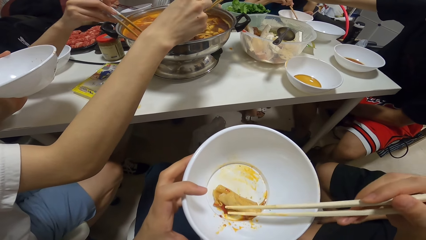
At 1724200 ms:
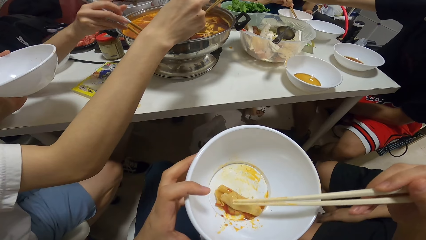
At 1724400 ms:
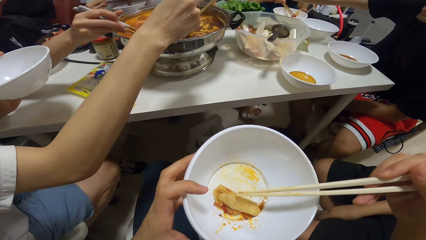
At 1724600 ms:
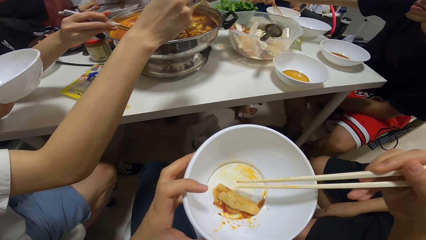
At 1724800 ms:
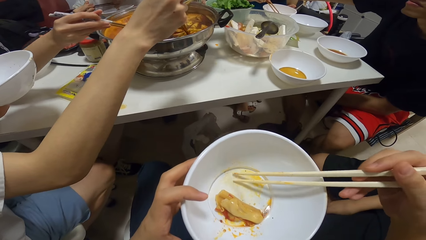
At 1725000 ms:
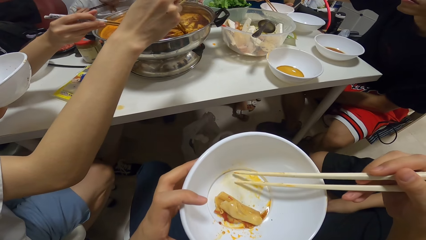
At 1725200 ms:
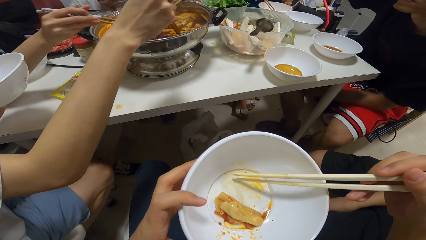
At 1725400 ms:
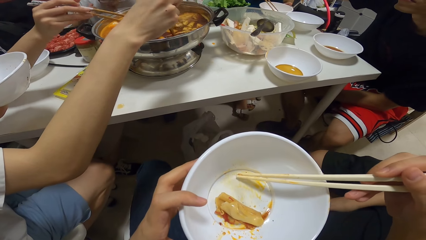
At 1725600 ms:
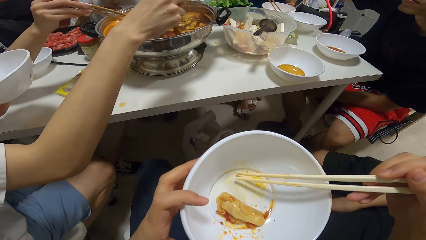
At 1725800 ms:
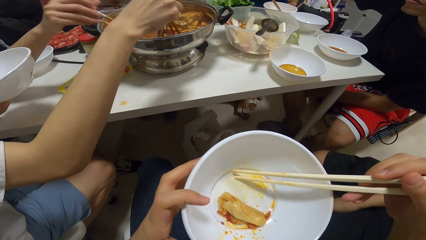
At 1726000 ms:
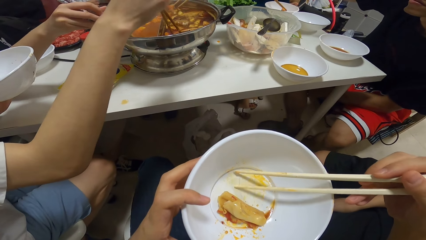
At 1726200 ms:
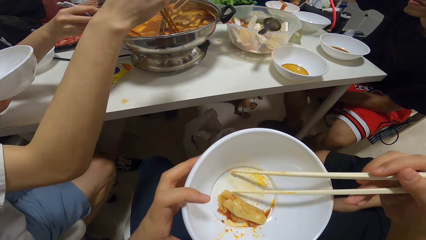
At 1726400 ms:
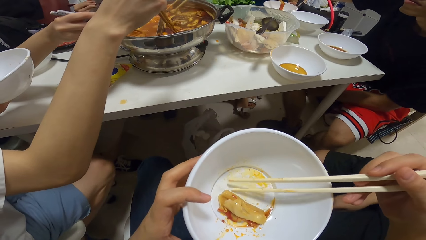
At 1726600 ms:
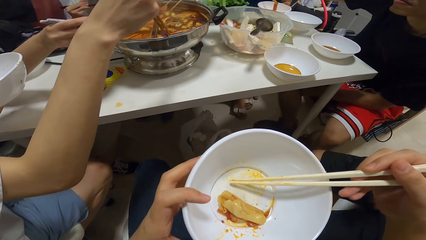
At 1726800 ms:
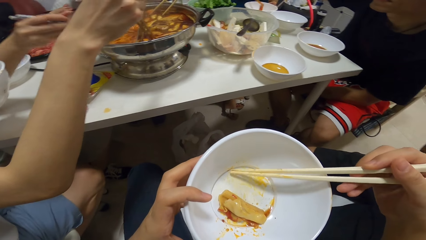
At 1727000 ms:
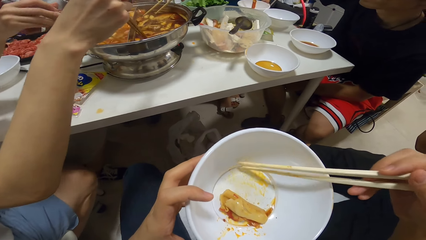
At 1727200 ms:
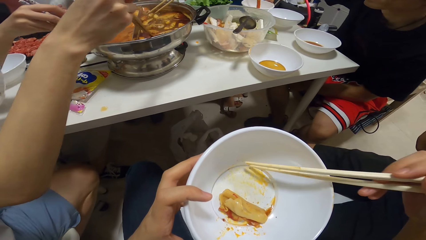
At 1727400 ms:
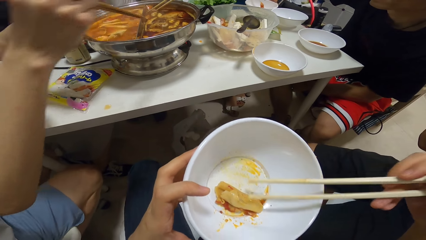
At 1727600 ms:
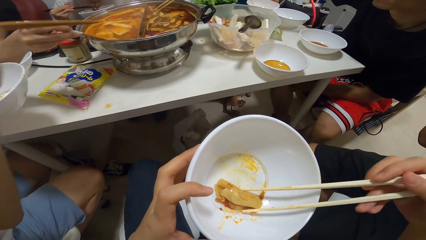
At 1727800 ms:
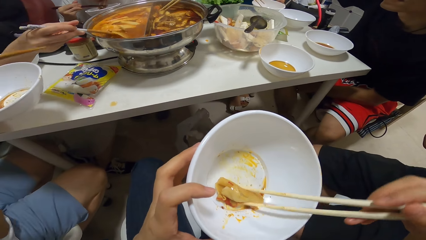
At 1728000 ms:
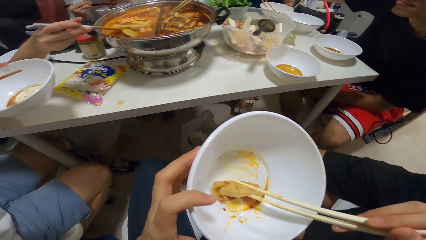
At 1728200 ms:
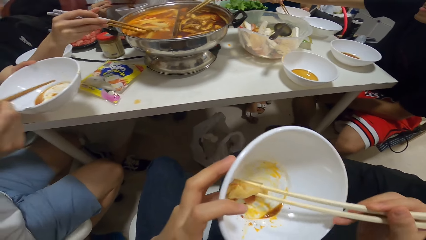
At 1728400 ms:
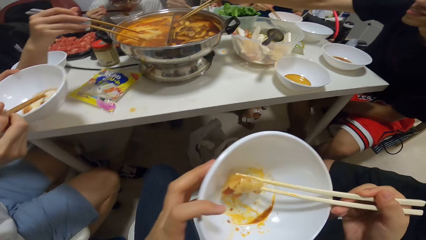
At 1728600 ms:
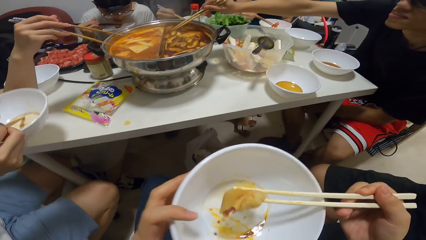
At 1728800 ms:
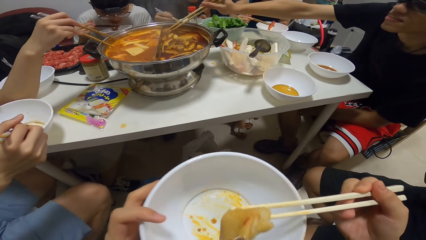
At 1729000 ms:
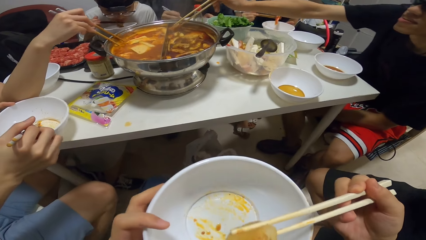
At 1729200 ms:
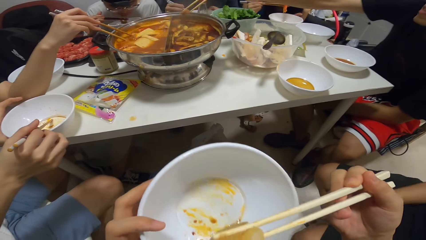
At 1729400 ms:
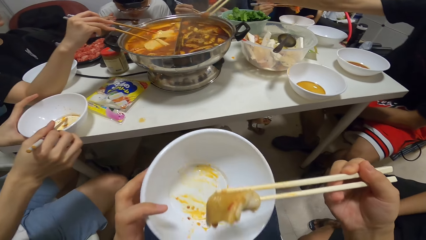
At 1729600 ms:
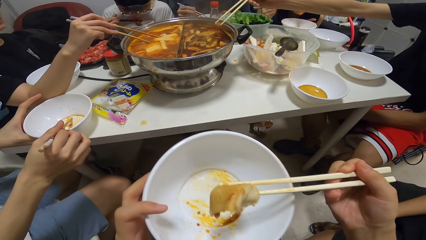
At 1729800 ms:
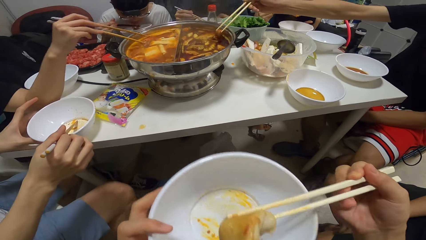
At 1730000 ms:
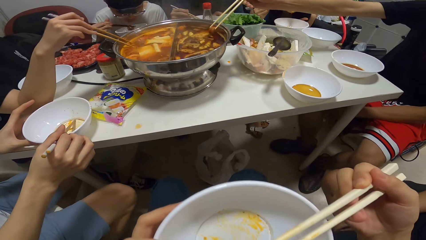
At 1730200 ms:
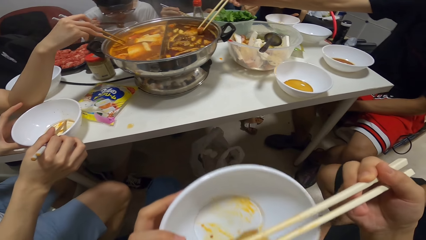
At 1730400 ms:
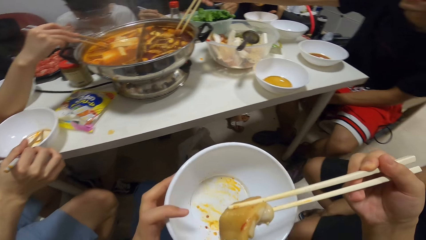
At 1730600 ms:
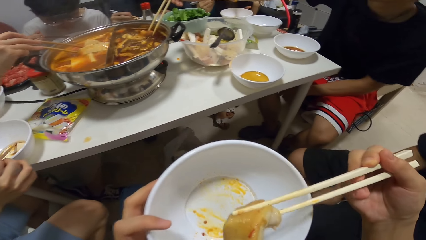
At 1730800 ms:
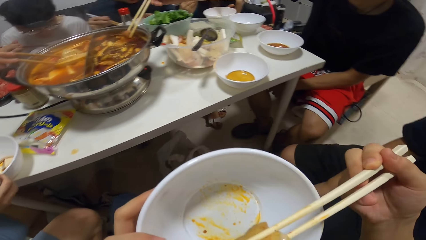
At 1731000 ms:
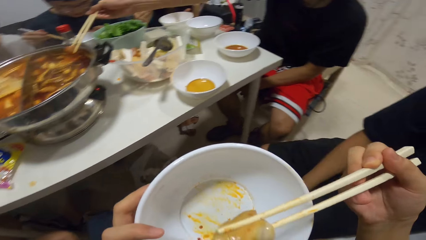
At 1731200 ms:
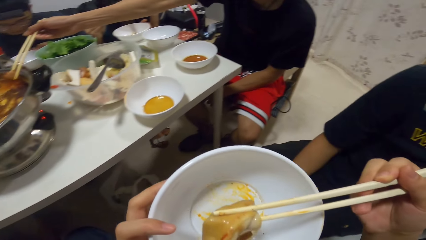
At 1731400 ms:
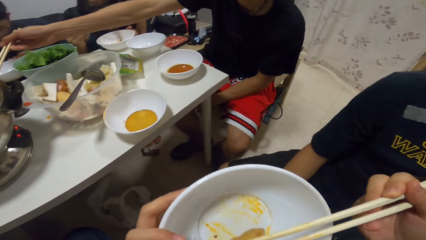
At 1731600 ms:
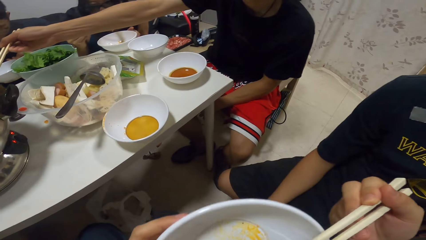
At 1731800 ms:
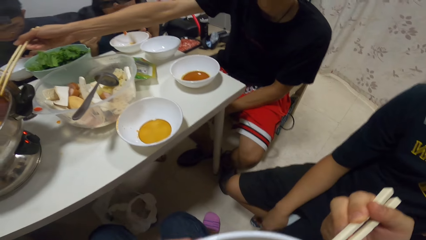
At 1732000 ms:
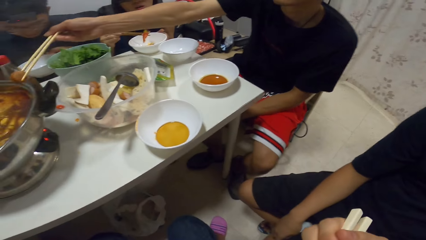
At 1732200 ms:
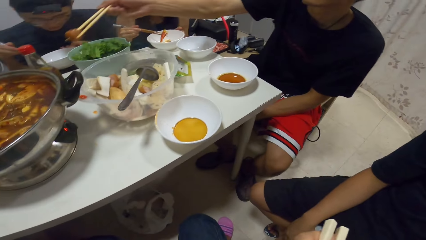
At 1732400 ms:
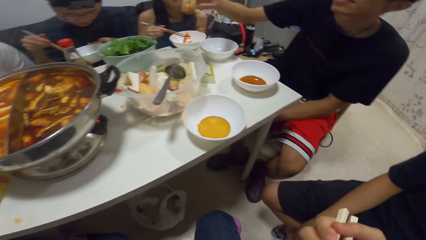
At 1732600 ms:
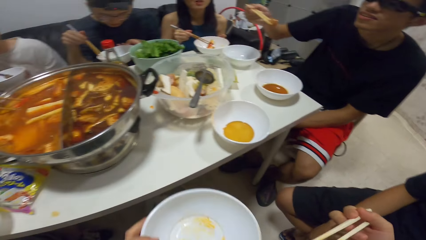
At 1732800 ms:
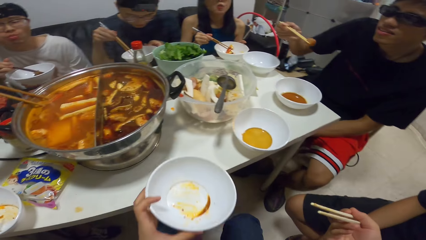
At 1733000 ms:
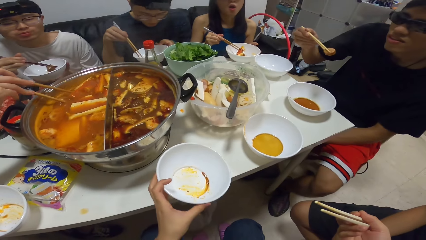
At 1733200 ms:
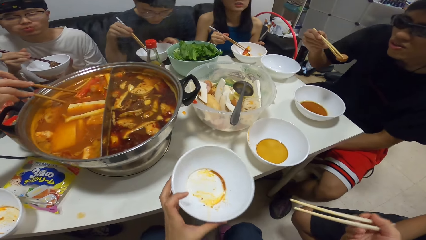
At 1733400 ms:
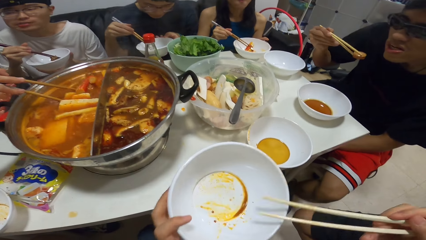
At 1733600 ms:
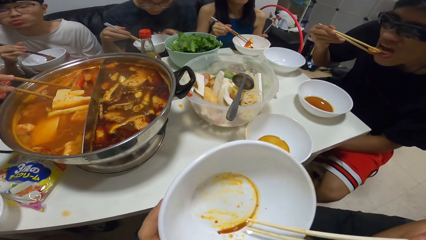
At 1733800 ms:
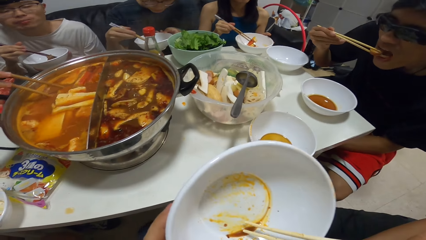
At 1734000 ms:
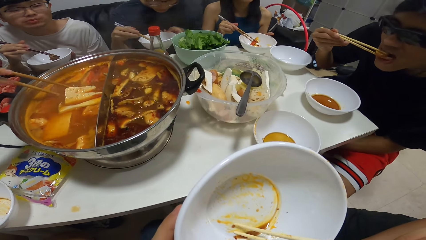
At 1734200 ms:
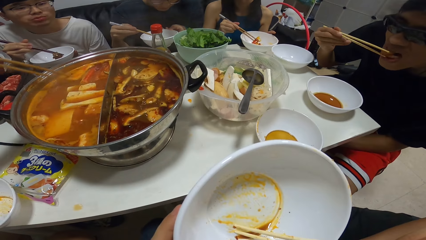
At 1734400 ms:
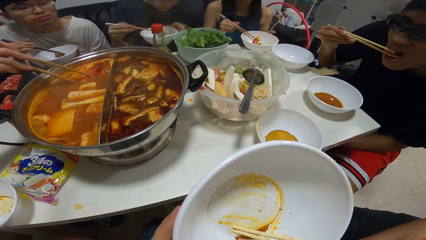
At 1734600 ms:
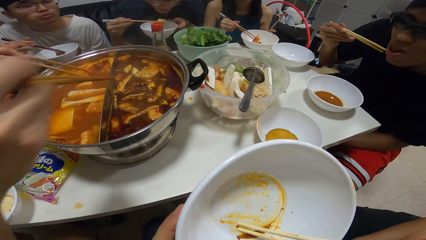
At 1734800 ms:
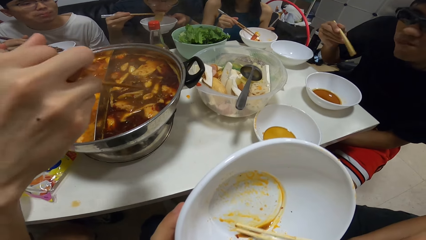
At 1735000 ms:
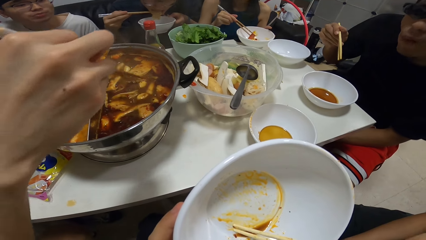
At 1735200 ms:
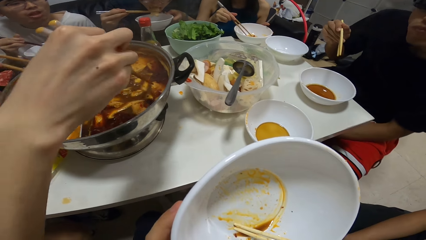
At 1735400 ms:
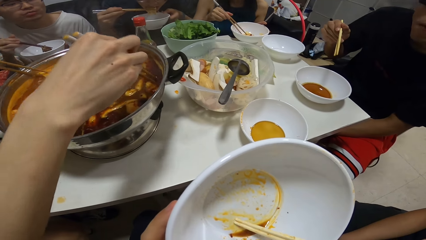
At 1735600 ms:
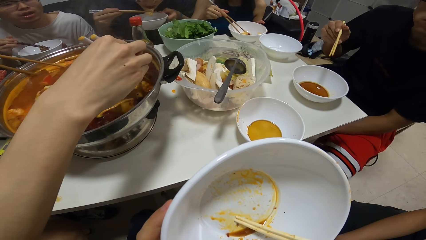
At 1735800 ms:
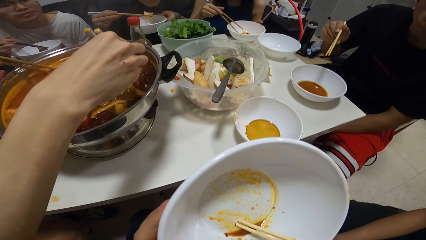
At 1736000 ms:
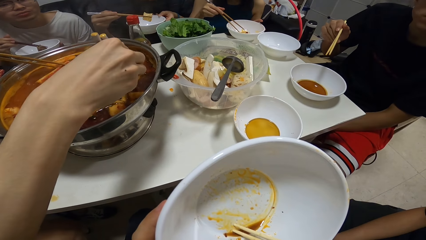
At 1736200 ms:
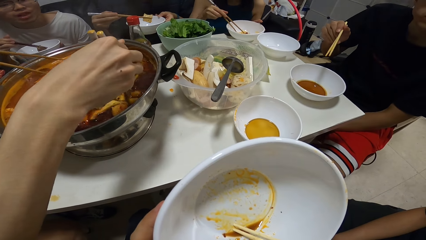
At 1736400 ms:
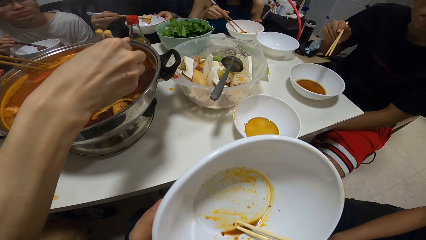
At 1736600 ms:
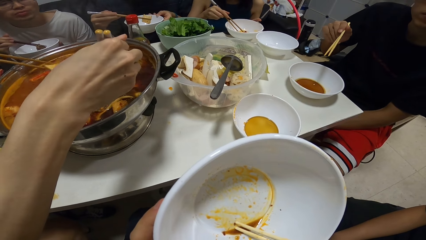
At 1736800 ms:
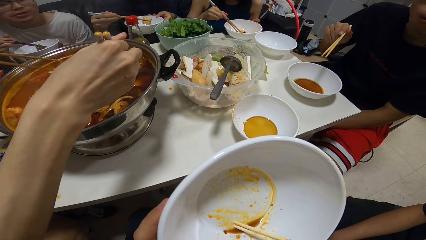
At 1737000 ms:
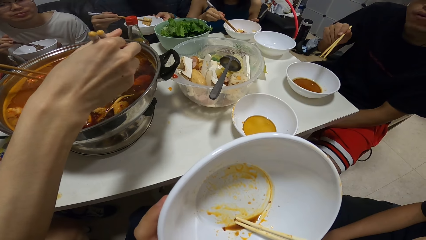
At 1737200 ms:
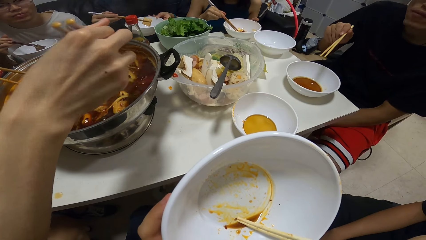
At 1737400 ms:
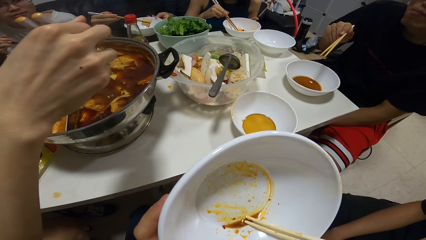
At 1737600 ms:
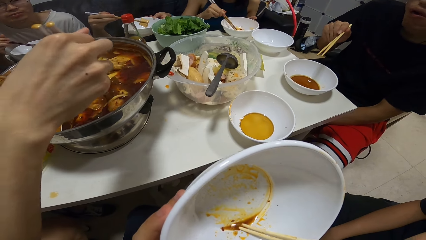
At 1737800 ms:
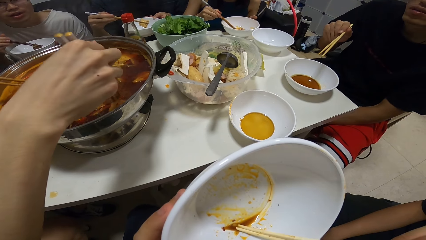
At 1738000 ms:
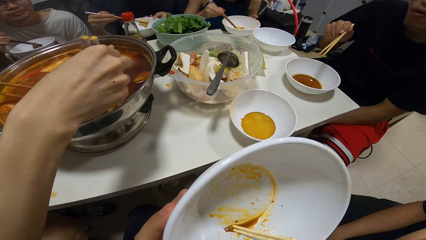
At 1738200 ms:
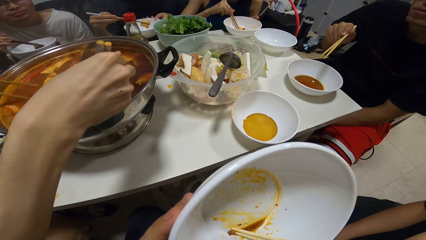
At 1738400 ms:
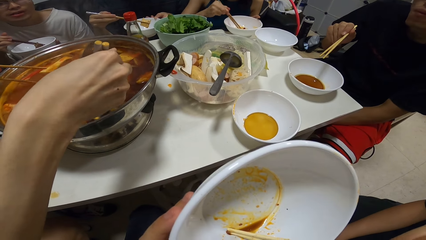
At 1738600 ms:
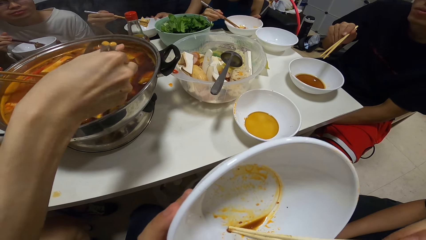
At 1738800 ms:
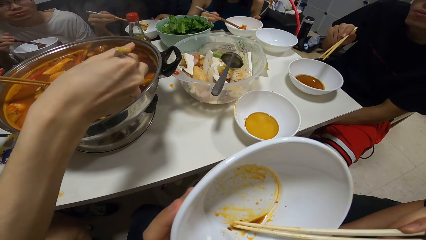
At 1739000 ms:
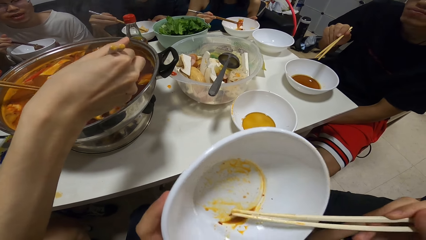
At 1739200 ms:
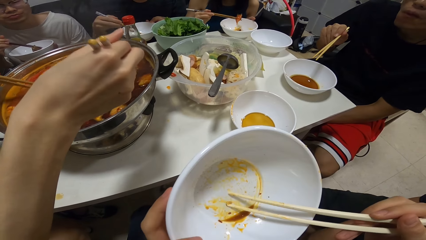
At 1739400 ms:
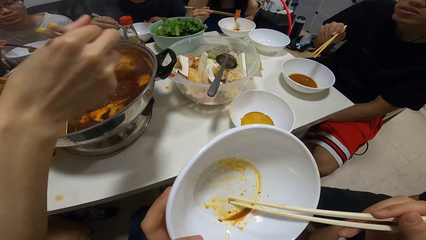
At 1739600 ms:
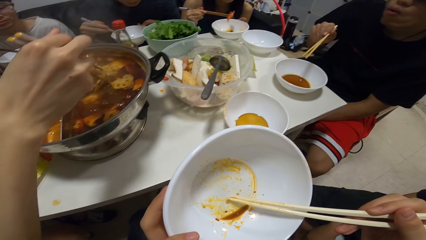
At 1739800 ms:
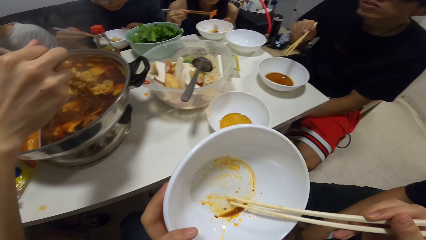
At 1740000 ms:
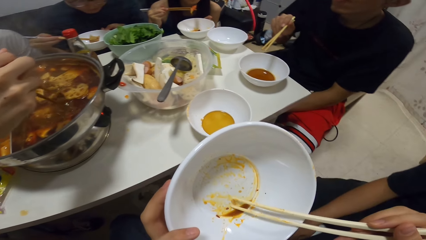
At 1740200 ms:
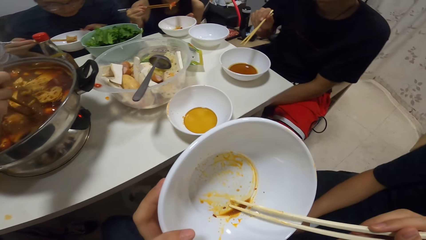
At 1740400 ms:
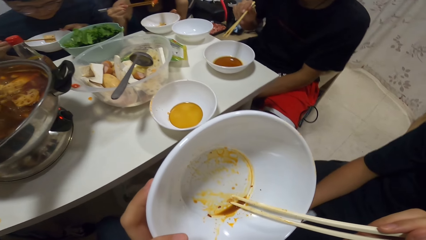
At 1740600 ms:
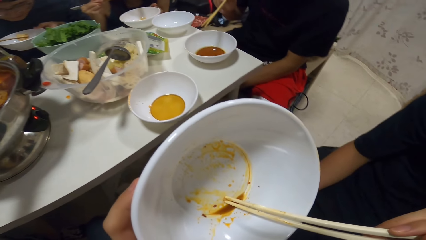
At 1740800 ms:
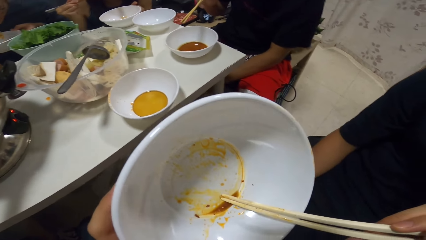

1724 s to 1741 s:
A man eats the food in the bowl with the chopsticks in his right hand. The camera wearer touches the food with the chopstick and holds the food with the chopstick. Another man picks food in the pot with the chopsticks in his right hand. The camera wearer eats the food with the chopstick. They hold the plates. The second man eats the food in the bowl with the chopsticks. The camera wearer looks at the plate and scoops the piece of food with the chopsticks. Another man eats the food in the bowl with the chopsticks in his right hand.
